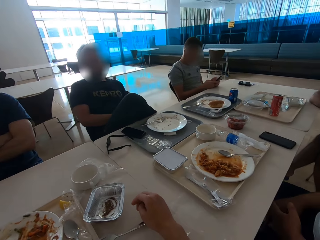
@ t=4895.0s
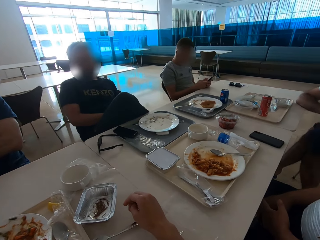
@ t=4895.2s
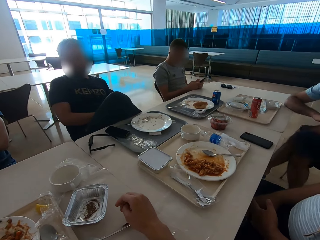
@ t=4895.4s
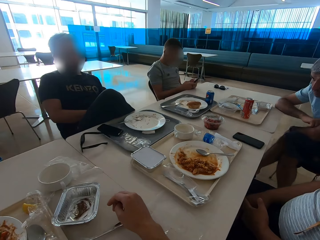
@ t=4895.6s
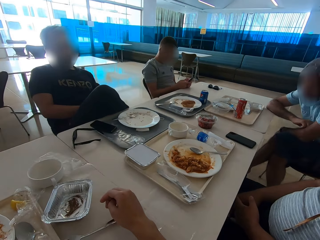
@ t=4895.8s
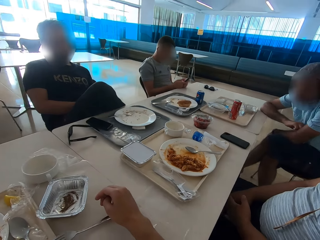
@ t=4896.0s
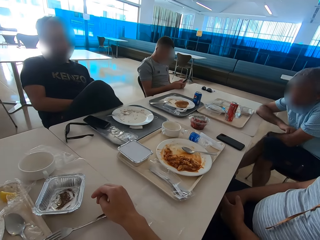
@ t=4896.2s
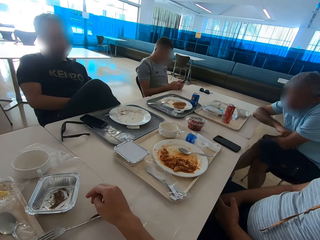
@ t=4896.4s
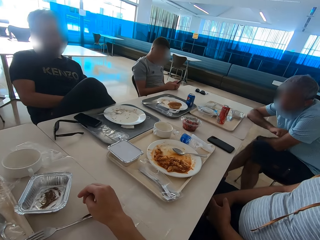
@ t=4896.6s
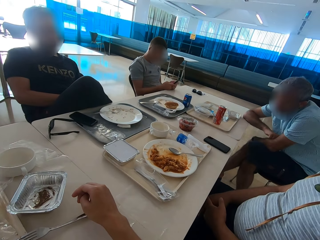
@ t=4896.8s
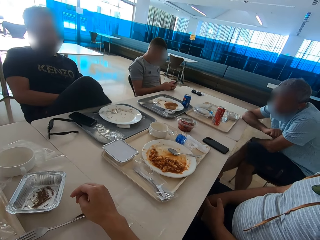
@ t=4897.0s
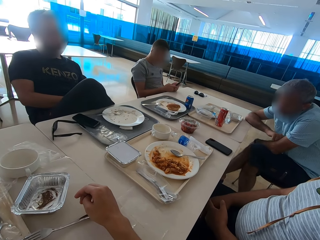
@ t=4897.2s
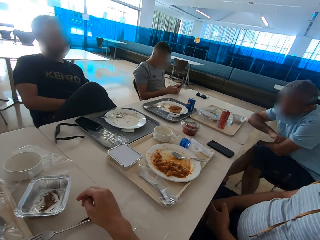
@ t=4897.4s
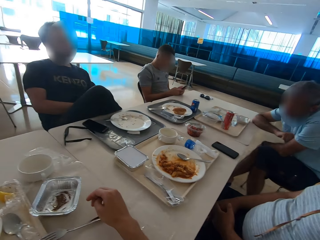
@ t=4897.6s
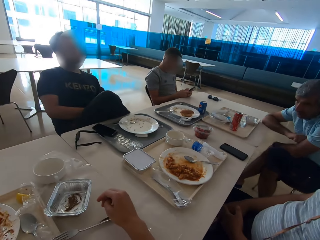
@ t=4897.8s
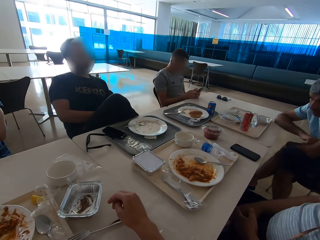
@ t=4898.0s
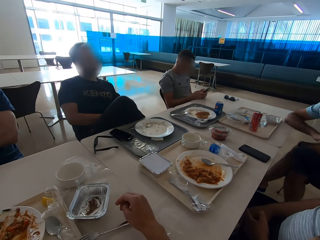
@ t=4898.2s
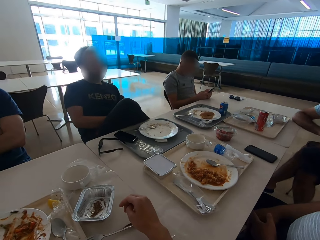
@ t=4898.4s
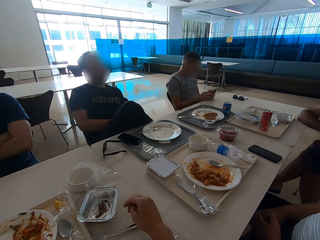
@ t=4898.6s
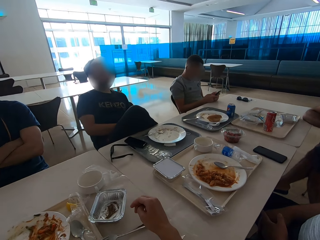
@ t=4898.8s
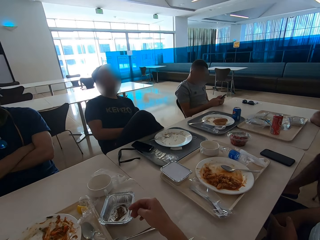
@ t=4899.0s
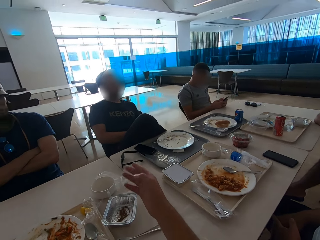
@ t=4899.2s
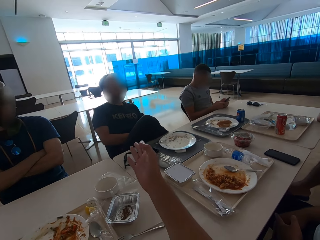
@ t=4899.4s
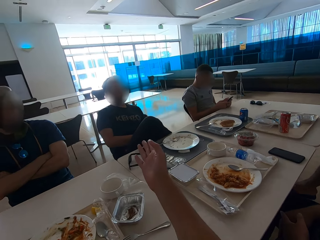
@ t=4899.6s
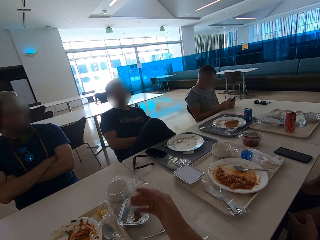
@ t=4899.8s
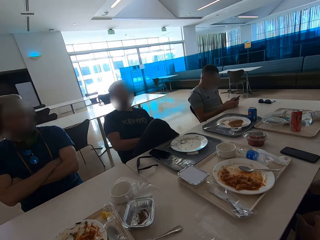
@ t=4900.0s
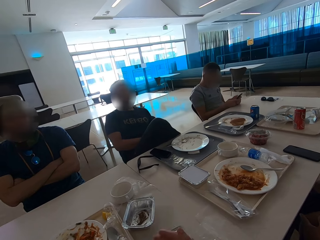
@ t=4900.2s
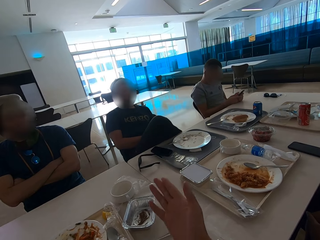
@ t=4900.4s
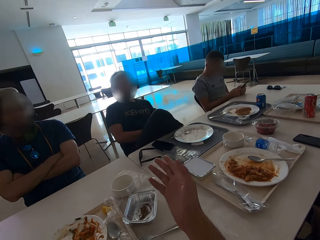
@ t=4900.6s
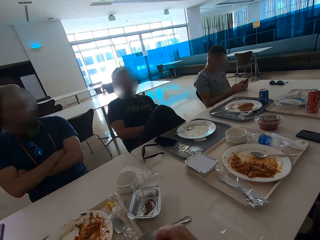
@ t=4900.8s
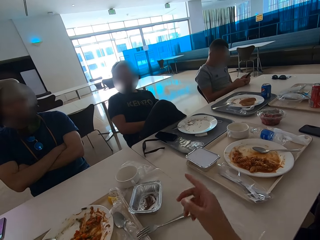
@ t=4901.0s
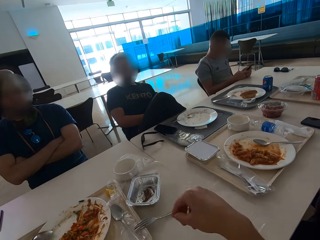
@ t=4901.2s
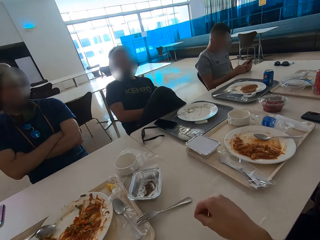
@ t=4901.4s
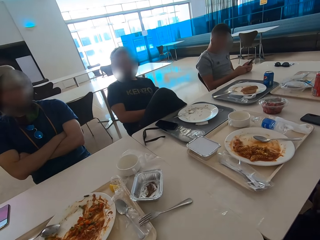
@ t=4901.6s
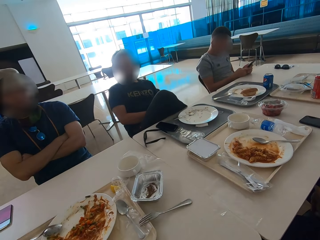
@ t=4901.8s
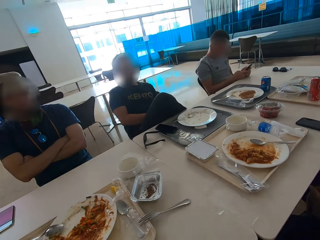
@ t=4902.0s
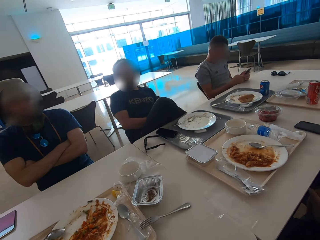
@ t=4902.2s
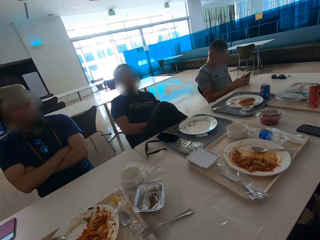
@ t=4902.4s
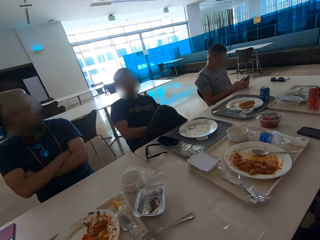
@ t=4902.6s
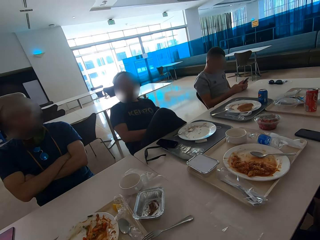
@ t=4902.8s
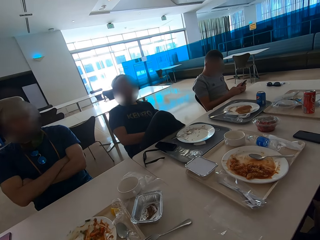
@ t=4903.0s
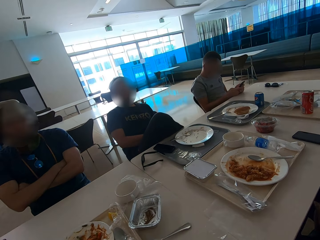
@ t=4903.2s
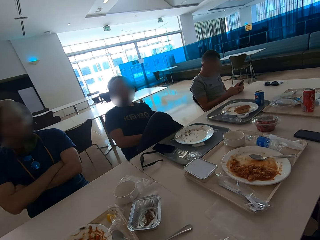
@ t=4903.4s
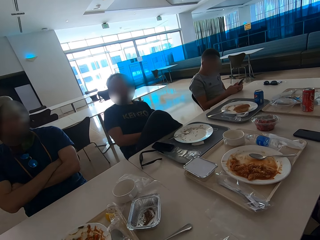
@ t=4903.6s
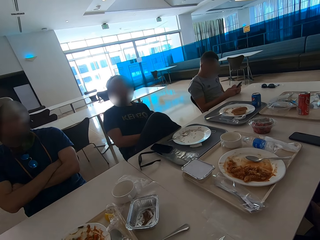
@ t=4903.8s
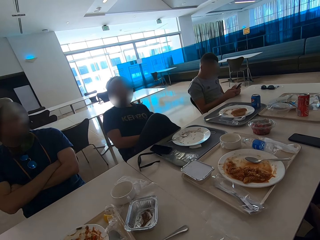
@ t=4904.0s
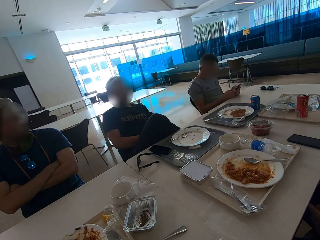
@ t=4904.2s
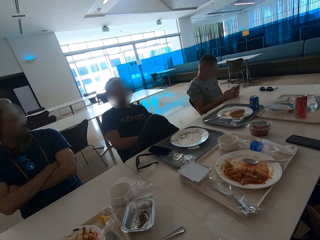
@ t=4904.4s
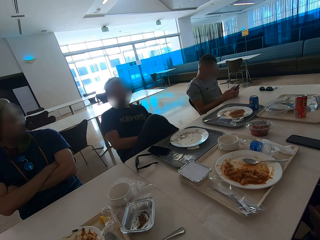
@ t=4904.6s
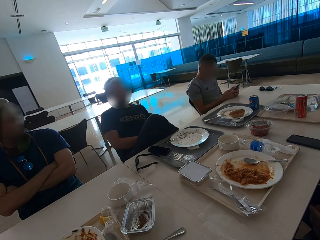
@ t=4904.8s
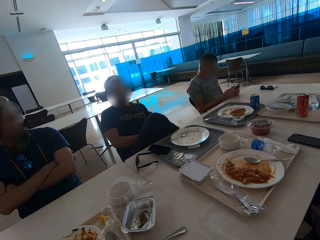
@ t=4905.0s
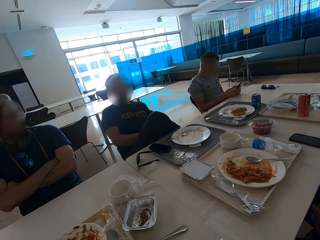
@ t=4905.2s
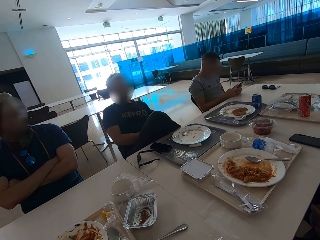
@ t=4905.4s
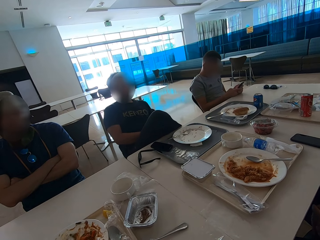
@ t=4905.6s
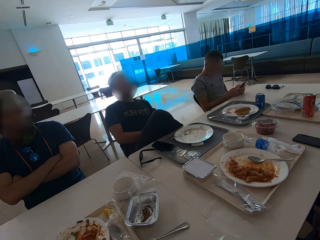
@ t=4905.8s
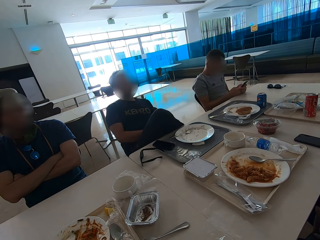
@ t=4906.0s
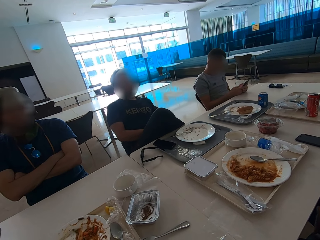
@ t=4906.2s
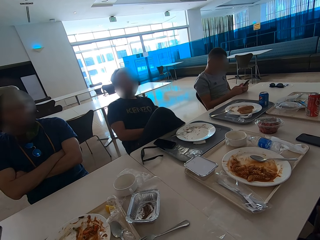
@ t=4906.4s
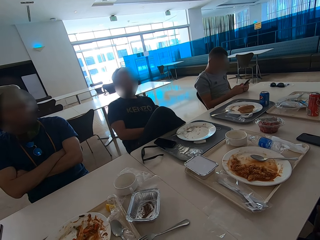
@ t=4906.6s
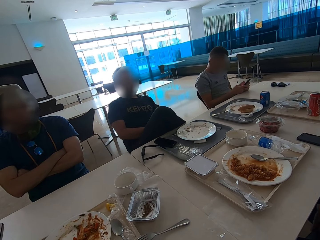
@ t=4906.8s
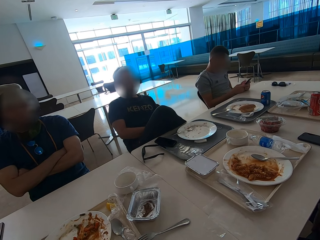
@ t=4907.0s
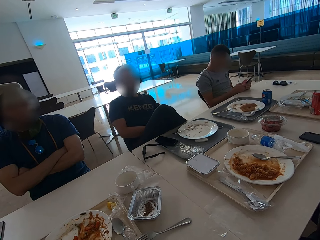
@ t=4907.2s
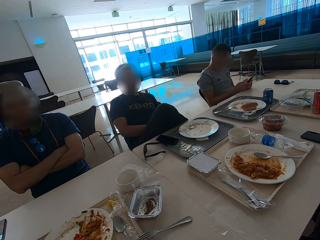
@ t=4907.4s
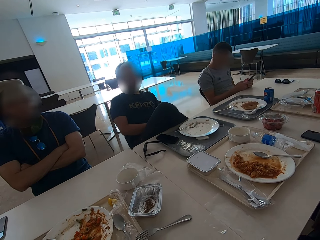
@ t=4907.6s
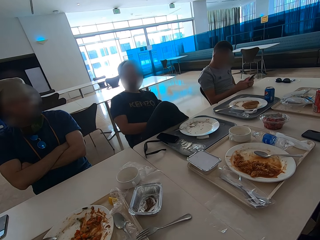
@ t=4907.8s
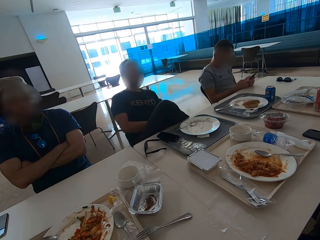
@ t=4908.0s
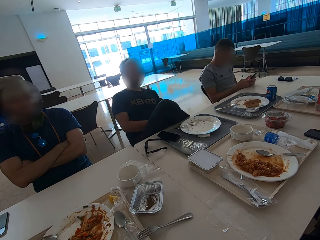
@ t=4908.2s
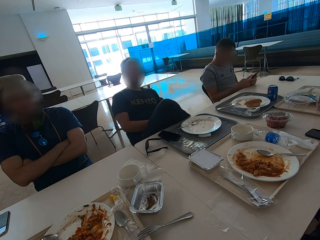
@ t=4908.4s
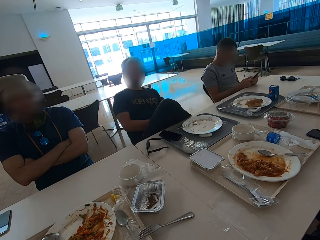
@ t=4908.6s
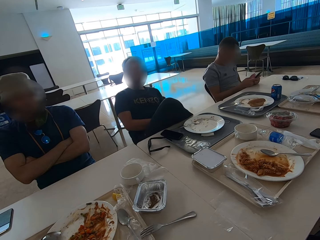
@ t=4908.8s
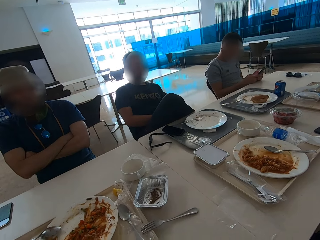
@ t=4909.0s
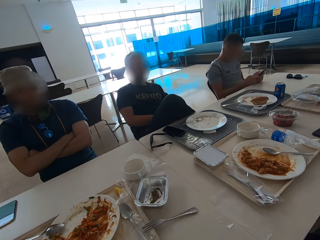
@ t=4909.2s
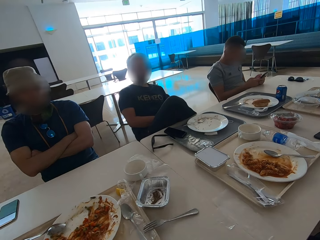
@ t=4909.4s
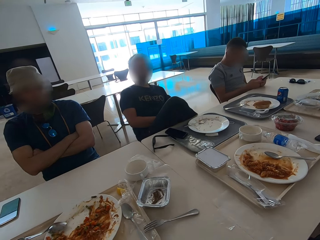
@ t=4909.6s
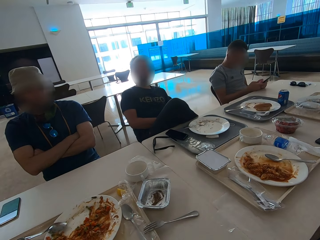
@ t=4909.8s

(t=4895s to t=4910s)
A man hits the left hand with the right hand. The camera wearer gestures with the right hand. They look around.

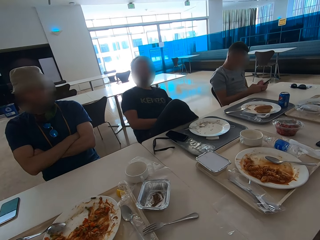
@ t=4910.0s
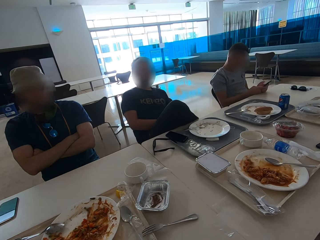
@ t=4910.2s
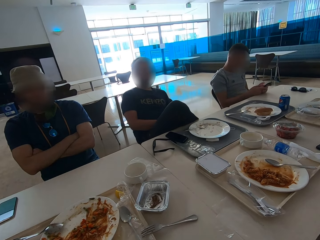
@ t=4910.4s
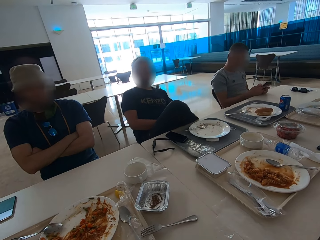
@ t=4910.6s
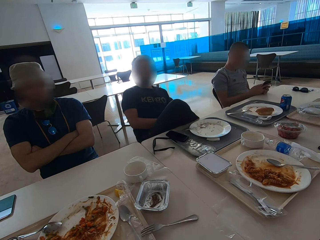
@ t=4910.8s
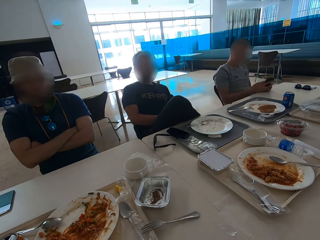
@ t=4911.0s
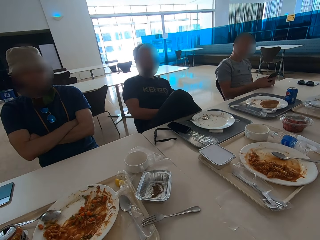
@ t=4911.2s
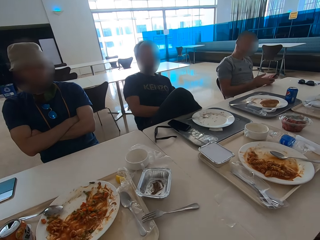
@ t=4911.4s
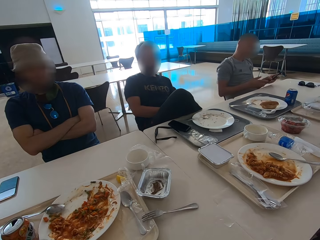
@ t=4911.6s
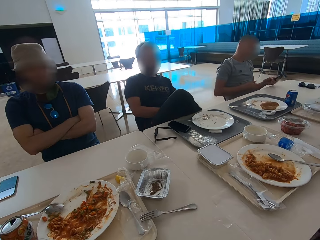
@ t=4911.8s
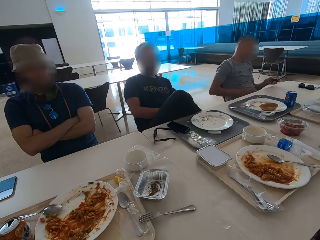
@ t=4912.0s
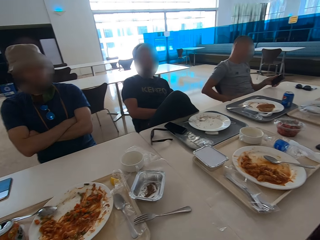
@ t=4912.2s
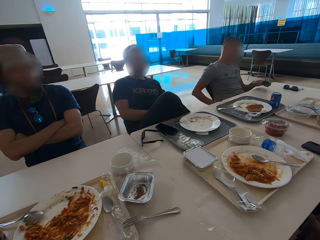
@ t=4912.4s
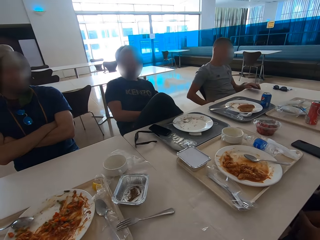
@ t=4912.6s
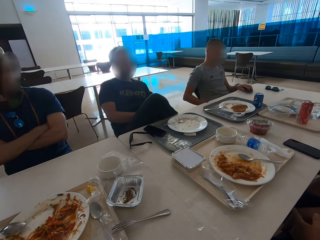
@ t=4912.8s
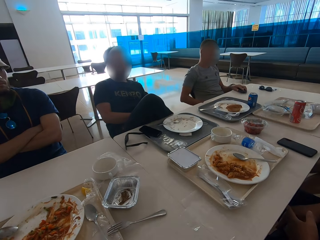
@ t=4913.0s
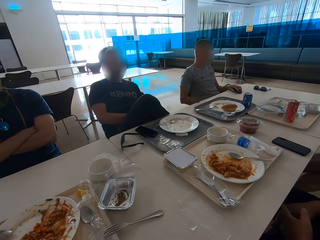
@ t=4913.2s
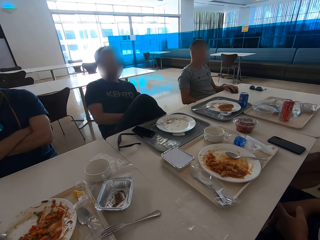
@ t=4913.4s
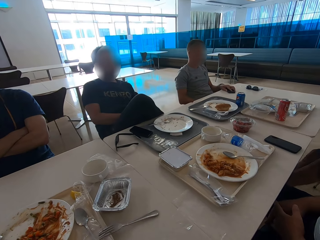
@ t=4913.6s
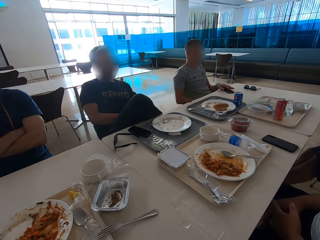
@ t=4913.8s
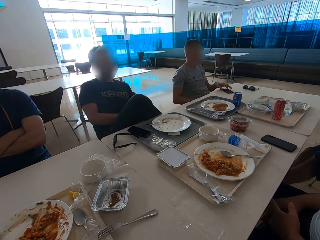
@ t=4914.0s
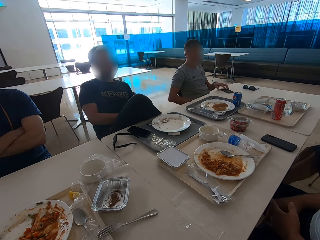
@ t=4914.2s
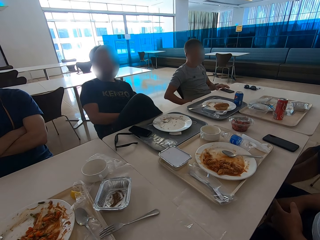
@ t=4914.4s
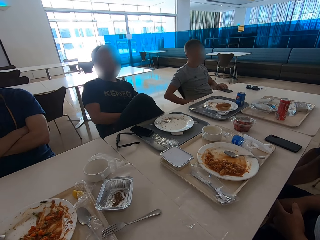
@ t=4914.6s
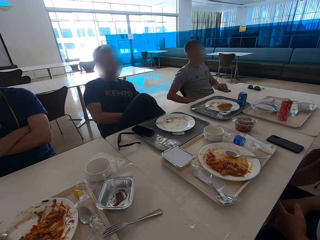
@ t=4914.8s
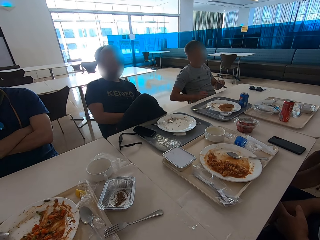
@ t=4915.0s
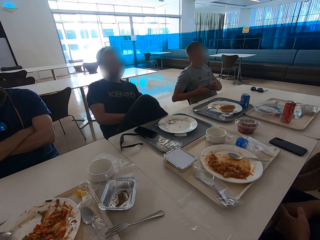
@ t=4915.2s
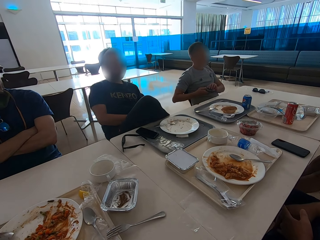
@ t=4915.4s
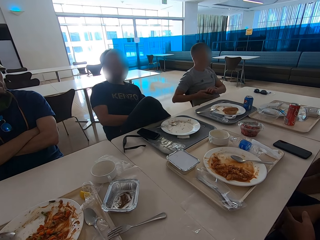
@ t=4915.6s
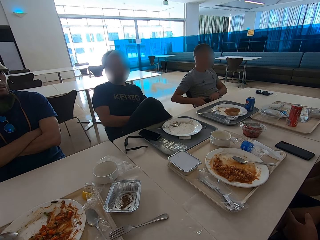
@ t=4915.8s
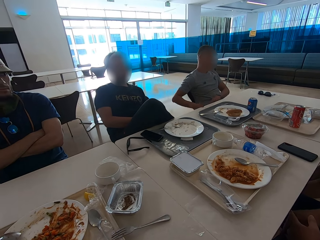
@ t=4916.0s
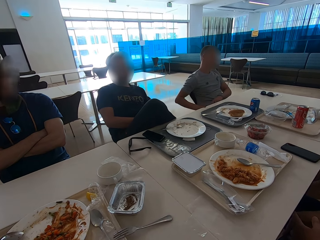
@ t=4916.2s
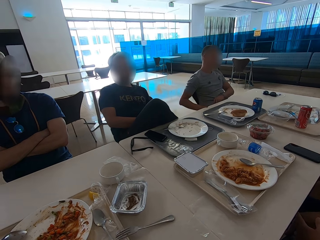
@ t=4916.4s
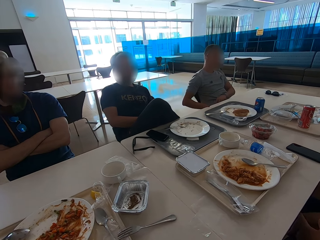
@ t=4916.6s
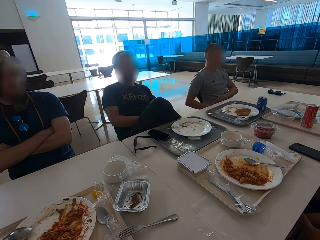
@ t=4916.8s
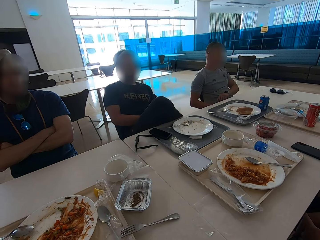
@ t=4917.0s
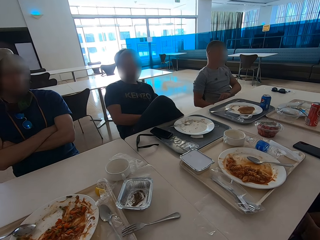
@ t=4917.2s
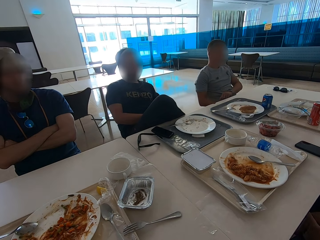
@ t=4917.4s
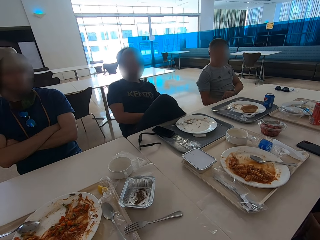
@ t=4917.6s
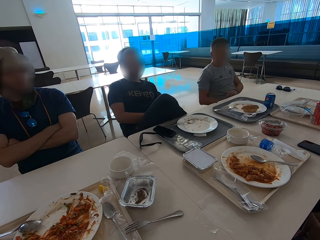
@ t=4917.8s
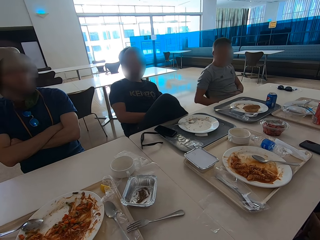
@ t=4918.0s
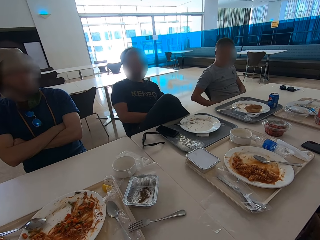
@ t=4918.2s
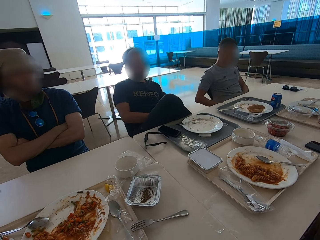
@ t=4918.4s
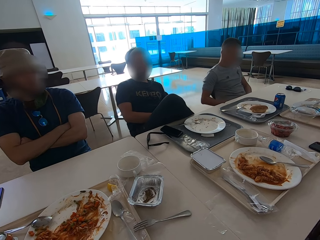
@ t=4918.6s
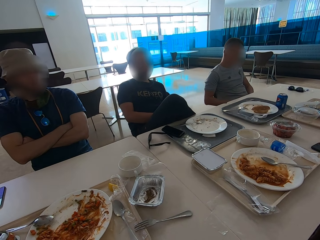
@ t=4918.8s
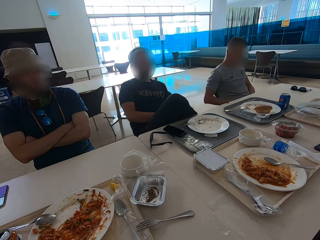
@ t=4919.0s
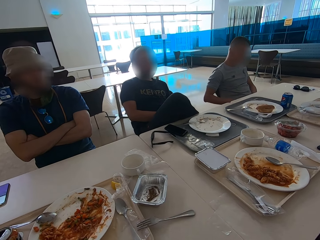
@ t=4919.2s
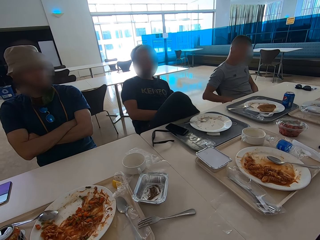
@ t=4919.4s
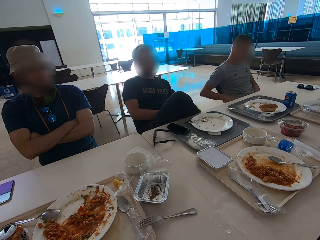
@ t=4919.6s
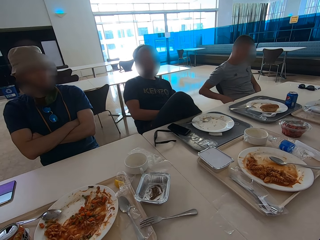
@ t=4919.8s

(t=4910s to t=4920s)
A man puts the phone on the table. The man takes the phone from the table. The man puts the phone in his pocket.
